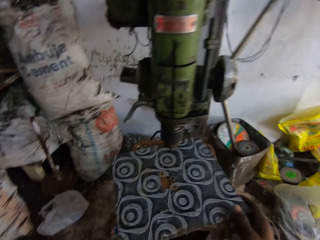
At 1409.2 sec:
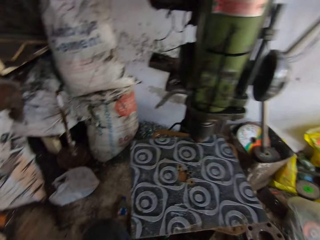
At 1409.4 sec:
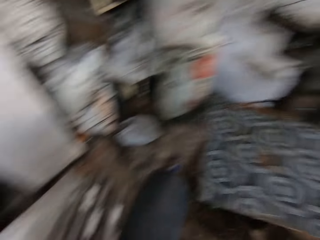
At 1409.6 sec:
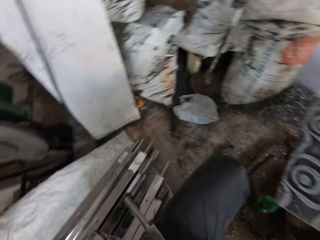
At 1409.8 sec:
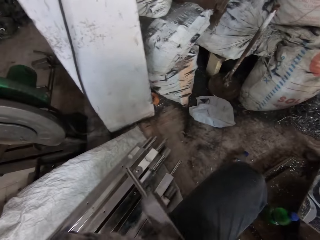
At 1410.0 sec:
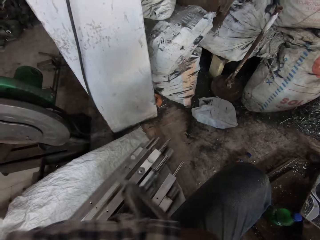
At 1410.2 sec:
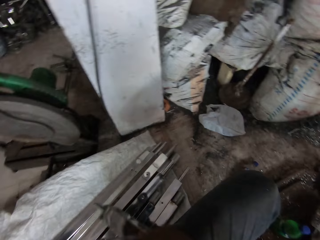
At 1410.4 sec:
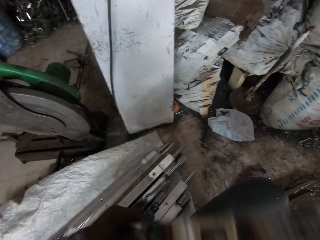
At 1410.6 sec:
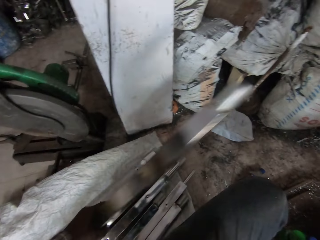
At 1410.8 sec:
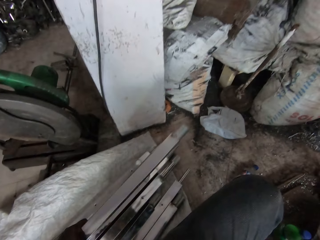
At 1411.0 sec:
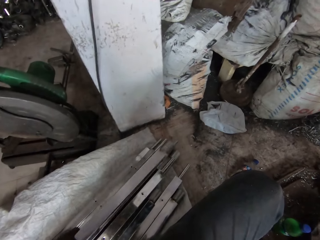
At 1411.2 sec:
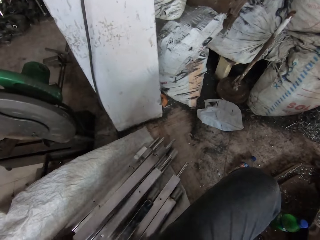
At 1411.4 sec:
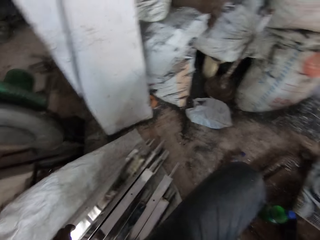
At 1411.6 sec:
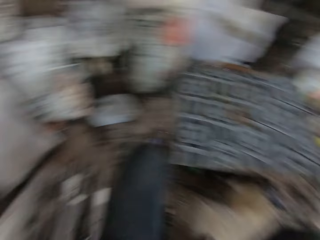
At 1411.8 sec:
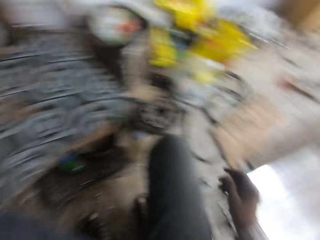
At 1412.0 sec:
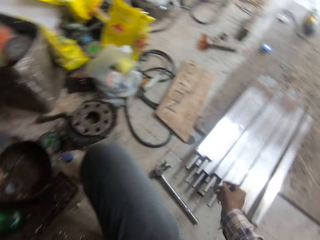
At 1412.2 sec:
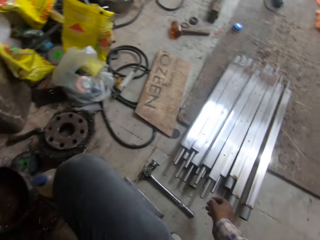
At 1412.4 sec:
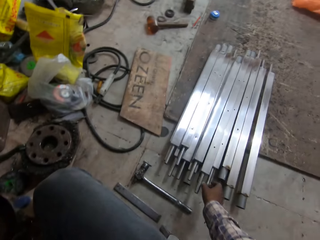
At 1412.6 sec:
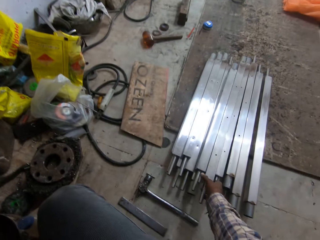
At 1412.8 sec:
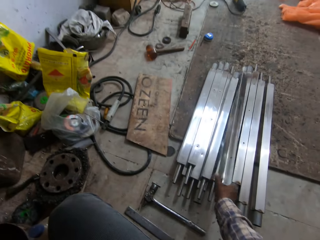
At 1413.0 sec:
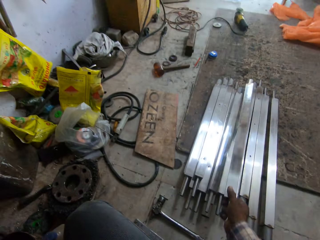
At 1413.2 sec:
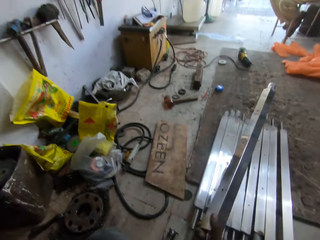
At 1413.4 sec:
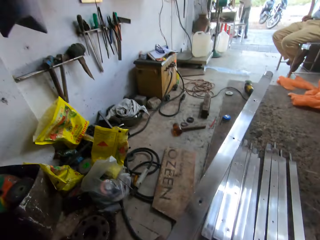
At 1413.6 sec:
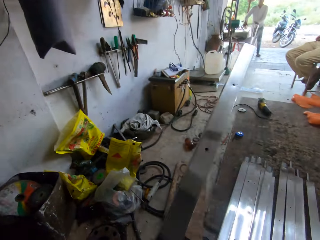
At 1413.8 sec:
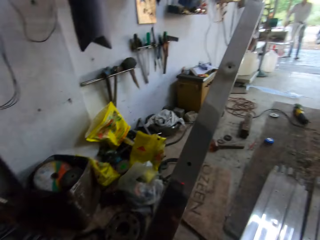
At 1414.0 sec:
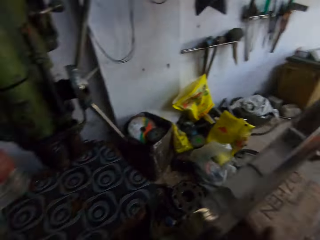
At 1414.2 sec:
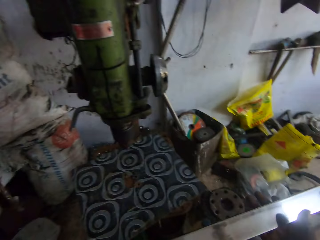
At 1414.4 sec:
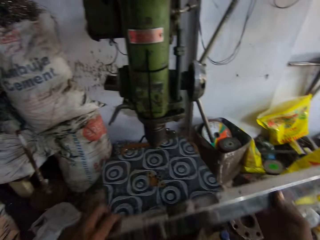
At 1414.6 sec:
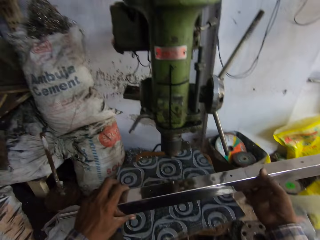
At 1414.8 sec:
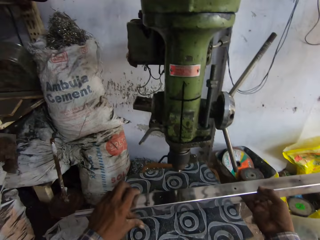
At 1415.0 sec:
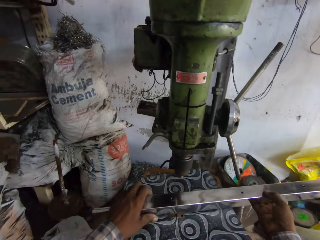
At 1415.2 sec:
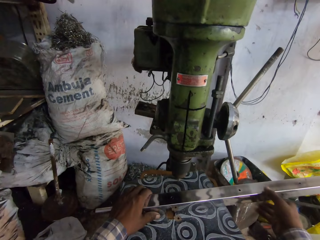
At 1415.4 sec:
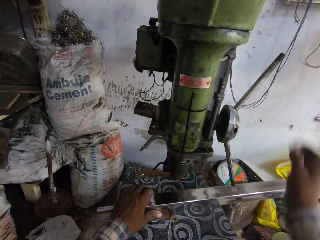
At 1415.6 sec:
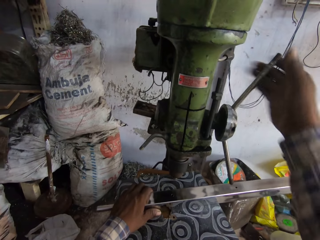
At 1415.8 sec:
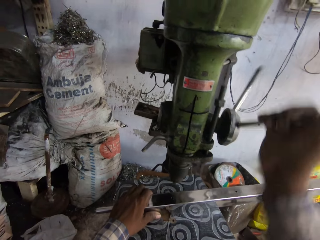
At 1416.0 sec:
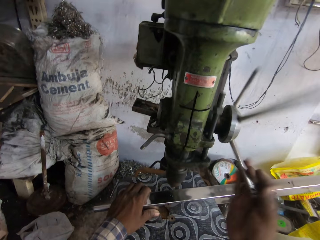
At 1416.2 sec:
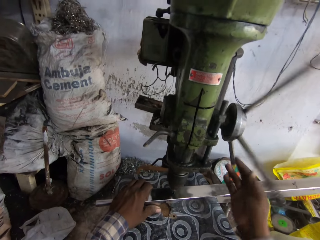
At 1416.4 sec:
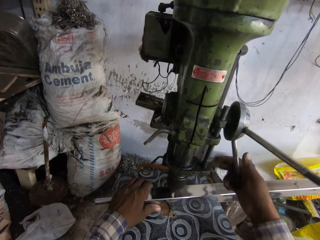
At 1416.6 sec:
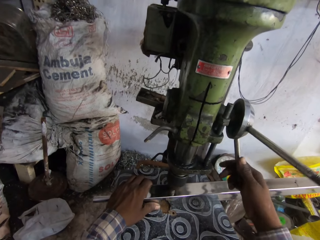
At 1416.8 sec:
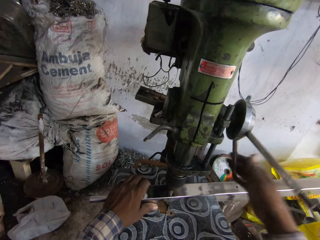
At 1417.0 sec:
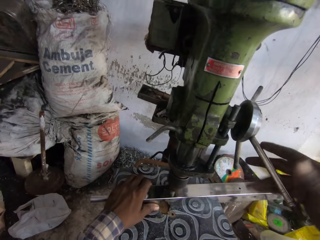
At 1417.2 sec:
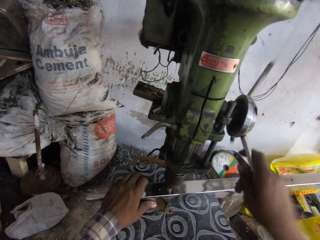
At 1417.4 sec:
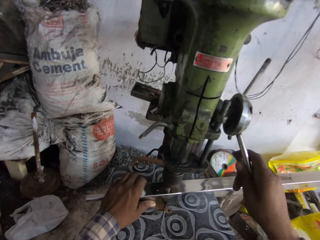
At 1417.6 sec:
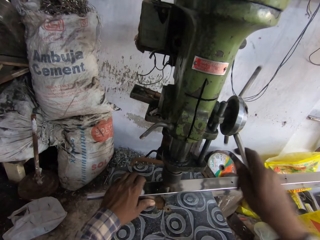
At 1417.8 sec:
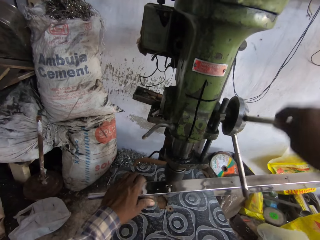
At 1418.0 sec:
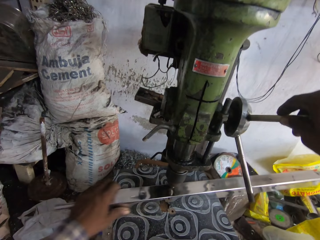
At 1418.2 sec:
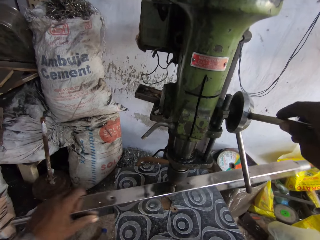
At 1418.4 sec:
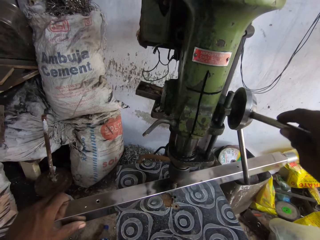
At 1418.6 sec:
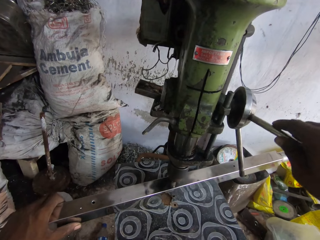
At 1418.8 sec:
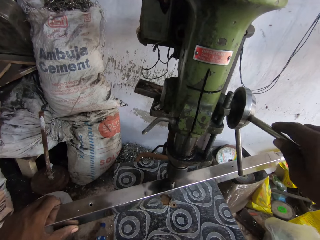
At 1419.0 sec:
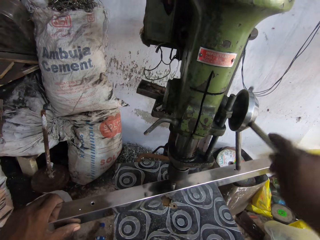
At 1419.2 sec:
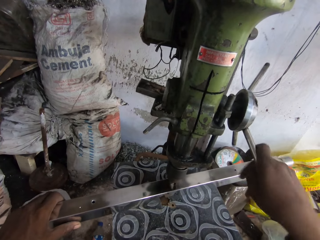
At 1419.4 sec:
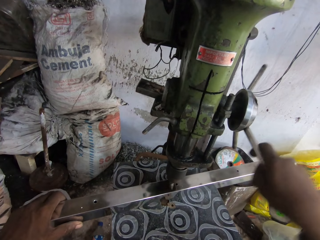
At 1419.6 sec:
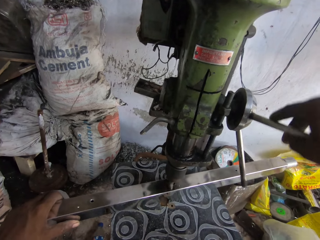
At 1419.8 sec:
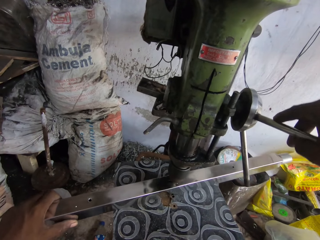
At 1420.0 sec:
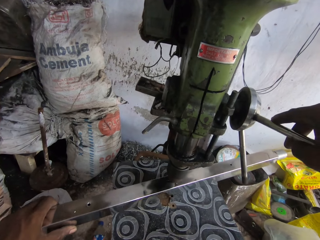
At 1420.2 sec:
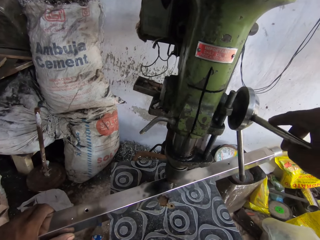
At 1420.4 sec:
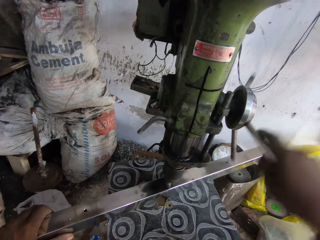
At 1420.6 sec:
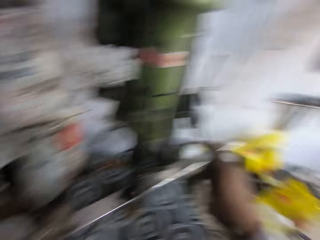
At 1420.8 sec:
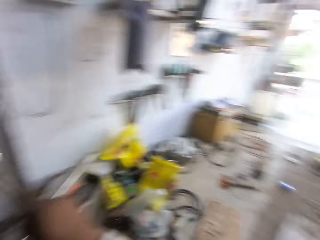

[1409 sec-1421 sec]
The camera wearer places the work table cover on the bench drilling machine with his right hand. He removes the mild steel box from his thigh with his left hand. He drops the mild steel box on the pile of mild steel boxes with his left hand. He picks up a mild steel box from the pile of mild steel boxes on the floor with his right hand. He places the mild steel box on the work table with both hands. He operates the bench drilling machine with his right hand. He drills a hole in the mild steel box with the bench drilling machine in his right hand. He moves the mild steel box on the work table with his left hand. He drills a hole in the mild steel box with the bench drilling machine in his right hand.

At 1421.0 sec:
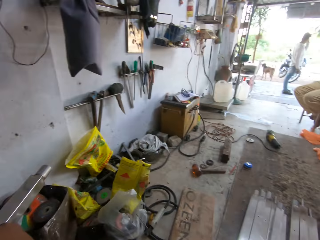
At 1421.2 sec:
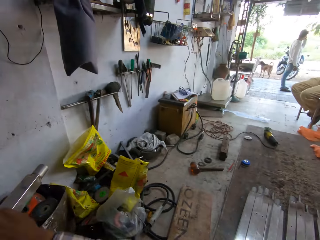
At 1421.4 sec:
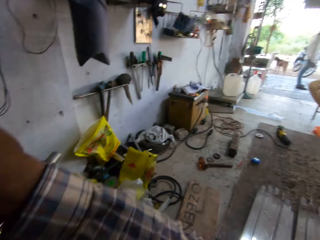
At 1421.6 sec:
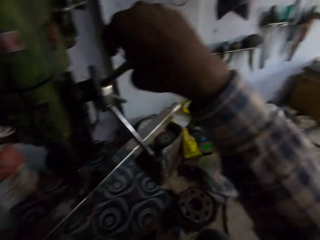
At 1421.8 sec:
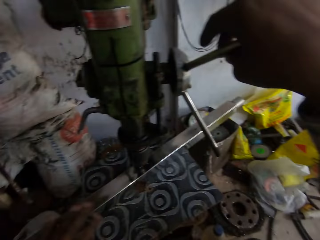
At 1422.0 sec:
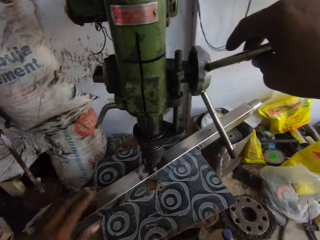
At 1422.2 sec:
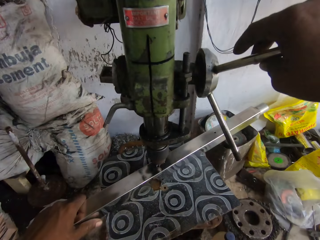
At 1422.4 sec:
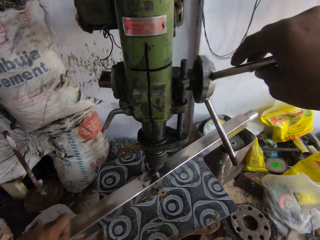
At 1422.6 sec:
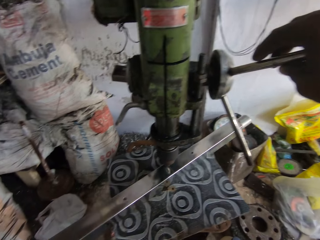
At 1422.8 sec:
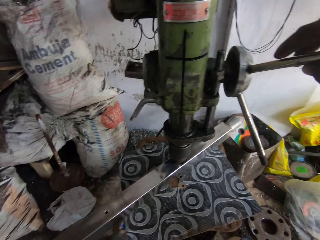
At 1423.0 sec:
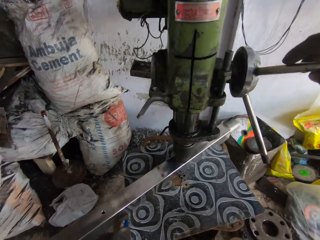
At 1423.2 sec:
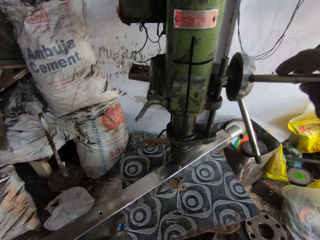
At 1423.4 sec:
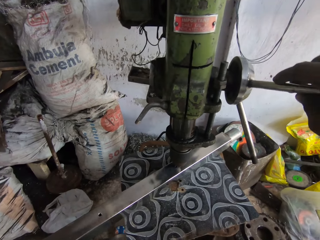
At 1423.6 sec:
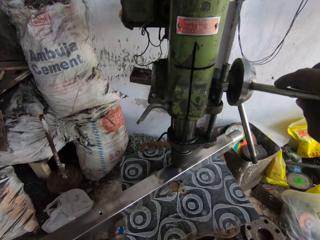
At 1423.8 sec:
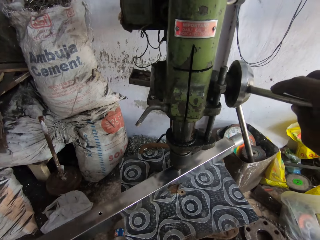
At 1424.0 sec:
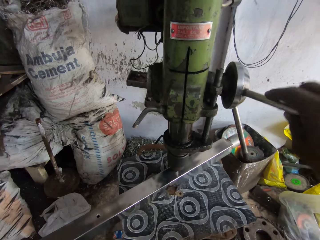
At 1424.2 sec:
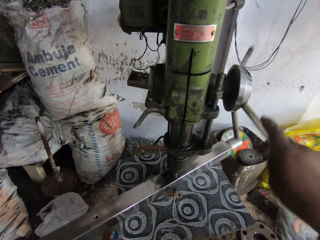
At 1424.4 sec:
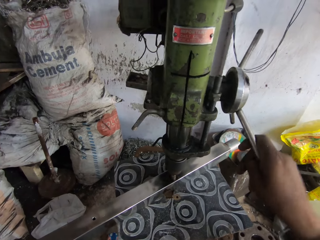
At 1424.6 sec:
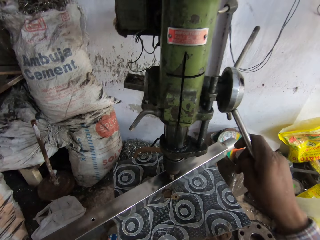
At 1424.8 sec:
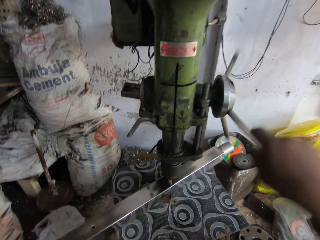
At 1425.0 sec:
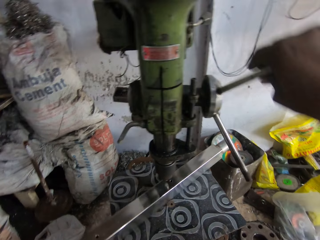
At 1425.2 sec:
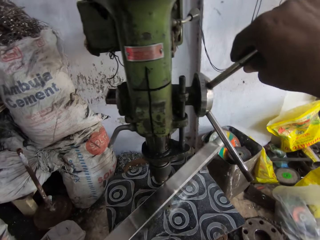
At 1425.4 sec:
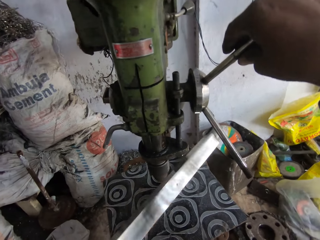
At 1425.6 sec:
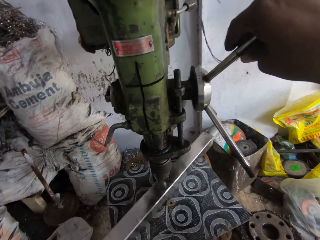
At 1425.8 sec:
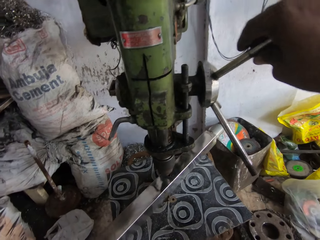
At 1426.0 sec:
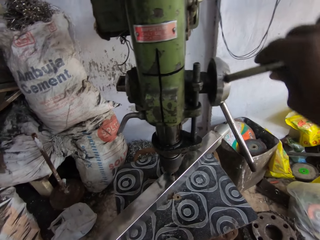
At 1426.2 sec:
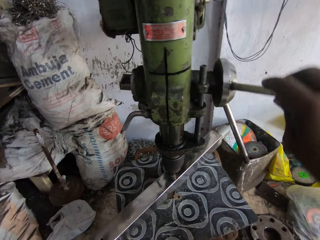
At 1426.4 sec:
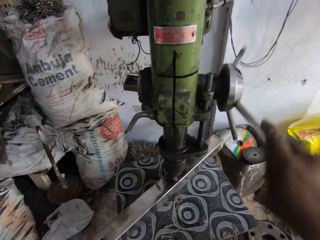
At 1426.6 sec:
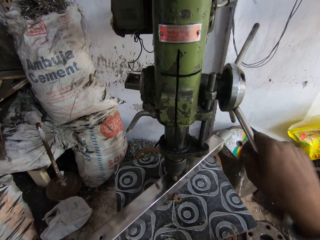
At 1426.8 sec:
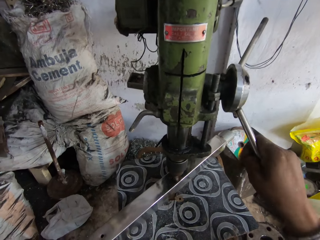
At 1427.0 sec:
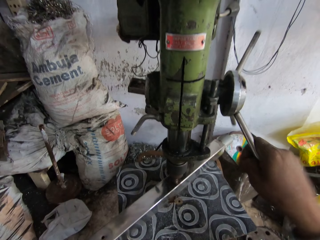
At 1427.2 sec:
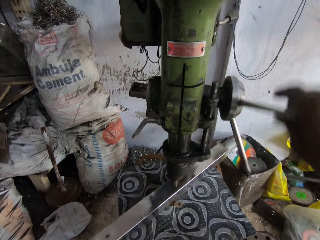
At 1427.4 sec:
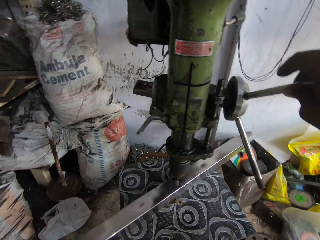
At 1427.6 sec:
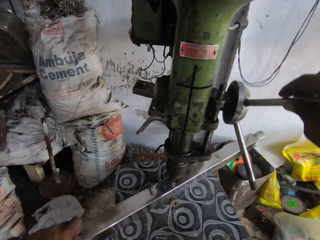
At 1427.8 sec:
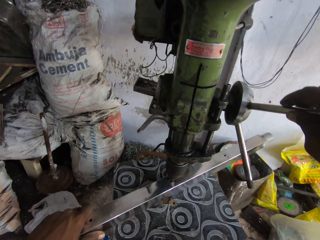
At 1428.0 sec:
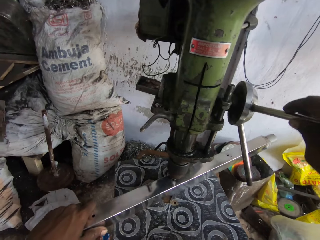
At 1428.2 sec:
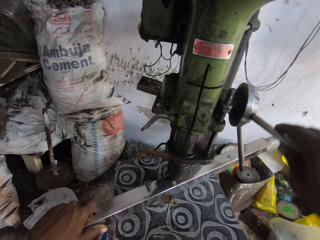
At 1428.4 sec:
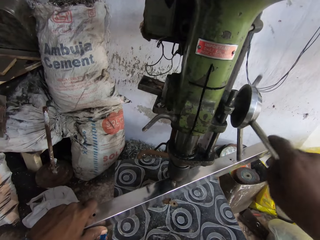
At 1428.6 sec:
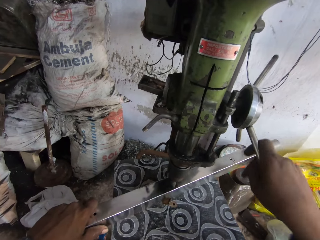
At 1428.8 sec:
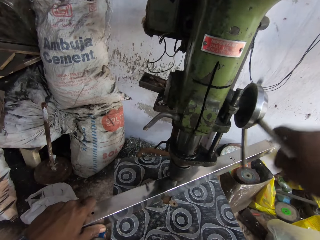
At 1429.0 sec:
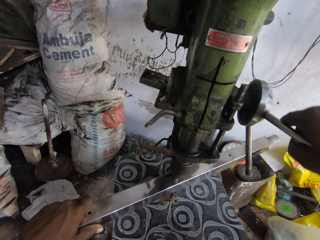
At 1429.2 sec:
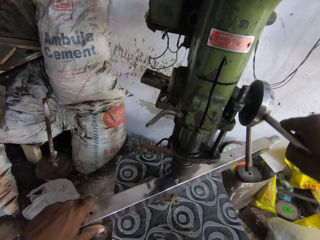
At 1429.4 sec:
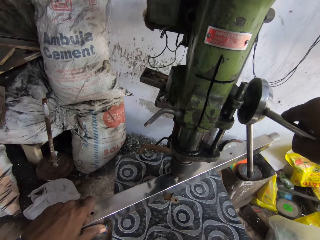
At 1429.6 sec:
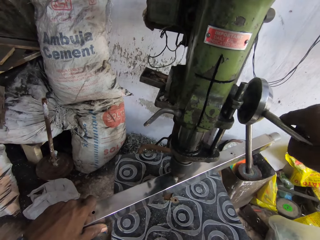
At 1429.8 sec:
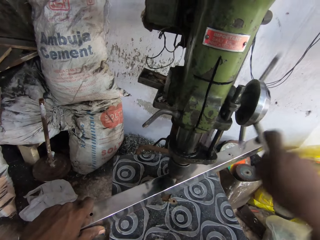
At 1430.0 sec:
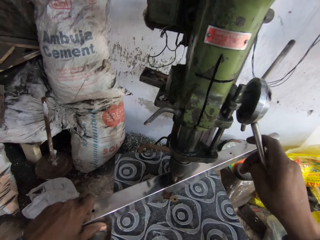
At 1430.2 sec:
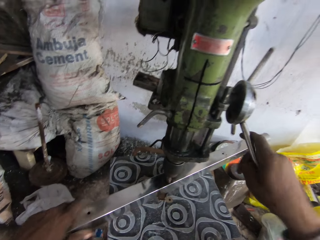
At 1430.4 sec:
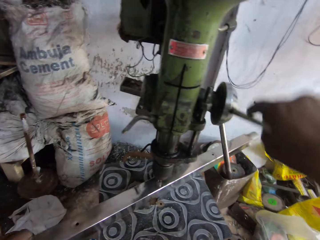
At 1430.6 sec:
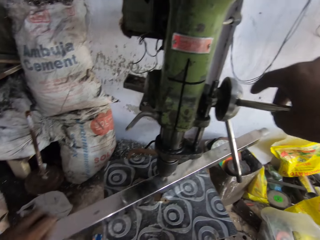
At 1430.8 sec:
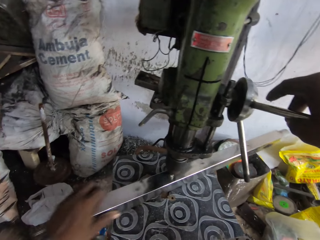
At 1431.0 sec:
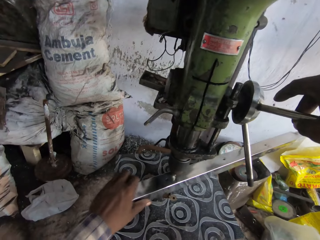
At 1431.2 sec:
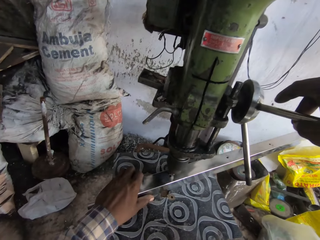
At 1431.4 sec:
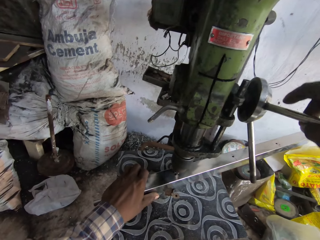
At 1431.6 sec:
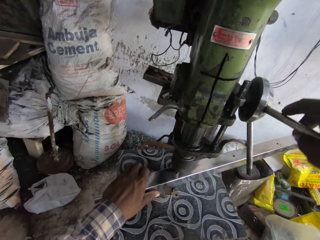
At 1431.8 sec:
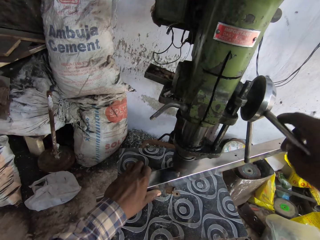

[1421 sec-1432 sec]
The camera wearer moves the mild steel box on the work table with his left hand. He drills a hole in the mild steel box with the bench drilling machine in his right hand. He flips the mild steel box on the work table with his left hand. He drills a hole in the mild steel box with the bench drilling machine in his right hand. He moves the mild steel box on the work table with his left hand. He drills a hole in the mild steel box with the bench drilling machine in his right hand.
